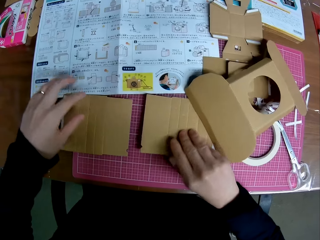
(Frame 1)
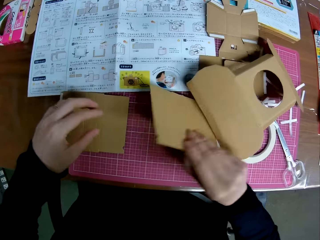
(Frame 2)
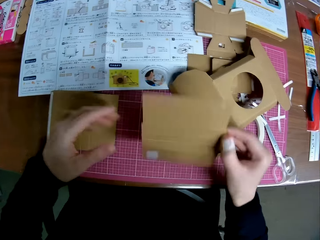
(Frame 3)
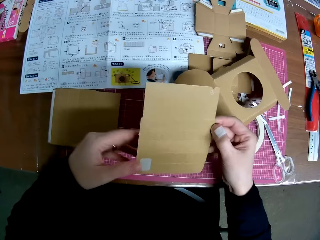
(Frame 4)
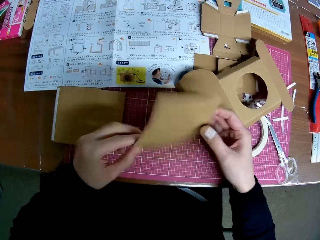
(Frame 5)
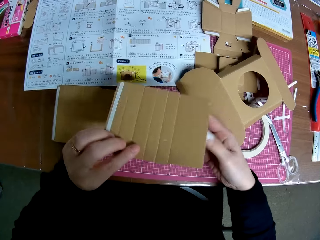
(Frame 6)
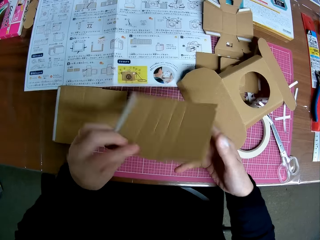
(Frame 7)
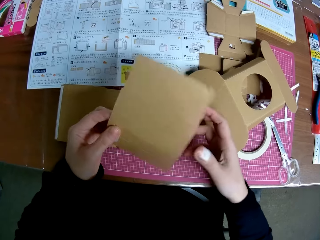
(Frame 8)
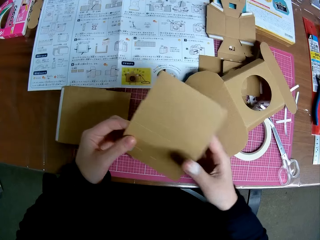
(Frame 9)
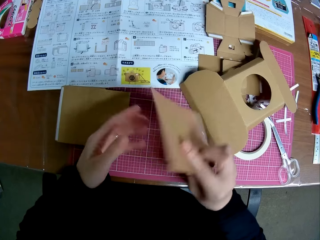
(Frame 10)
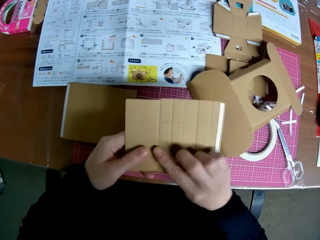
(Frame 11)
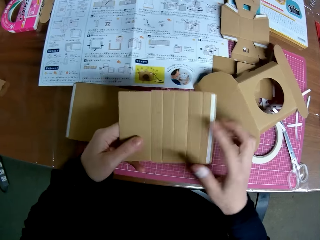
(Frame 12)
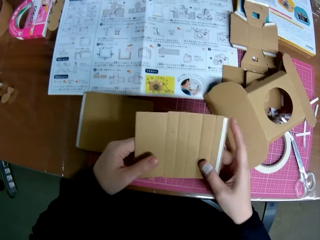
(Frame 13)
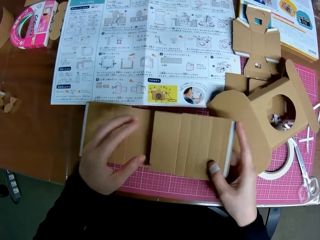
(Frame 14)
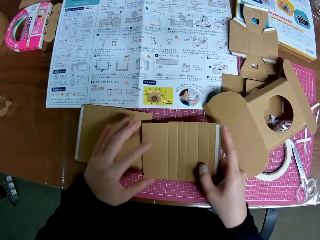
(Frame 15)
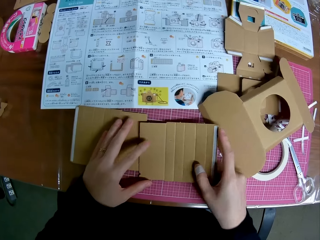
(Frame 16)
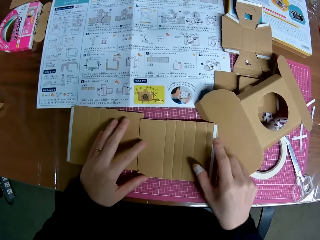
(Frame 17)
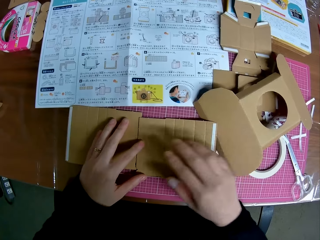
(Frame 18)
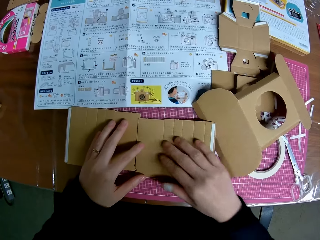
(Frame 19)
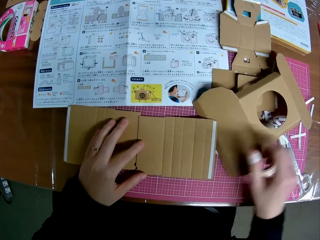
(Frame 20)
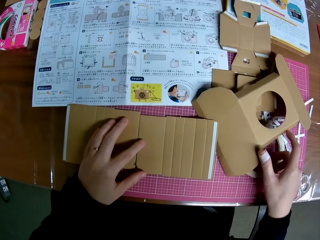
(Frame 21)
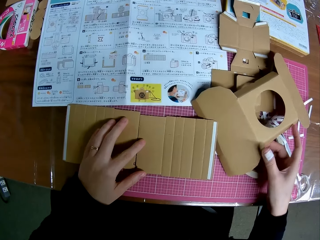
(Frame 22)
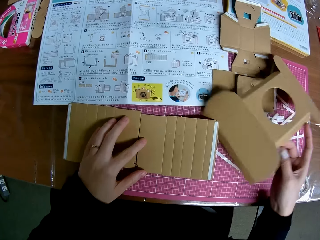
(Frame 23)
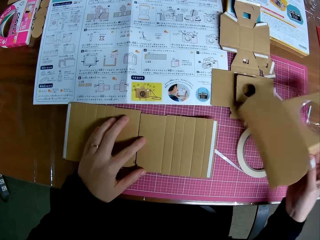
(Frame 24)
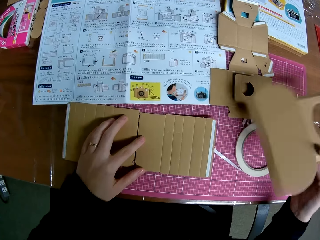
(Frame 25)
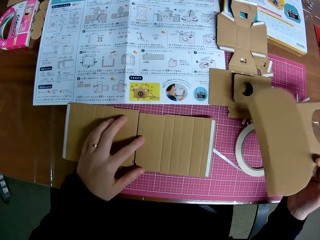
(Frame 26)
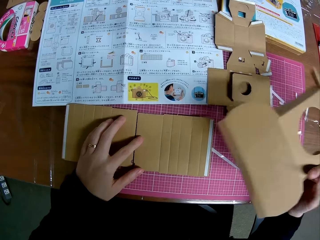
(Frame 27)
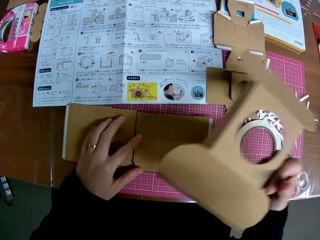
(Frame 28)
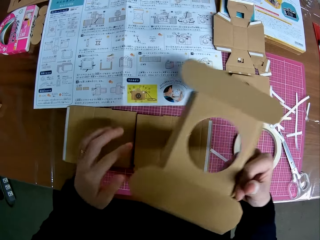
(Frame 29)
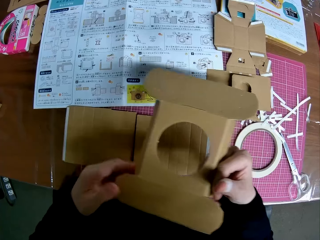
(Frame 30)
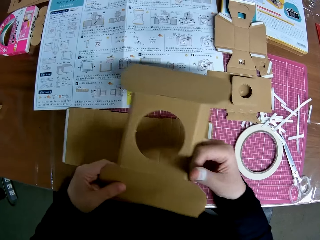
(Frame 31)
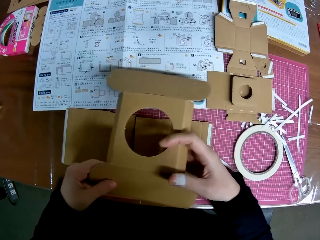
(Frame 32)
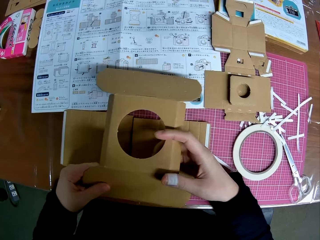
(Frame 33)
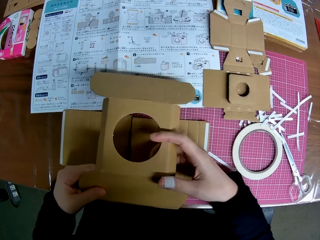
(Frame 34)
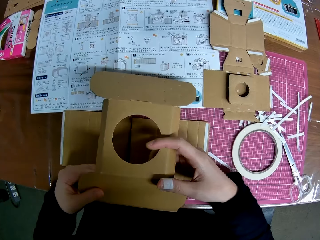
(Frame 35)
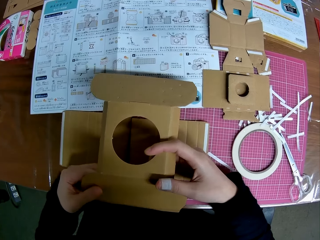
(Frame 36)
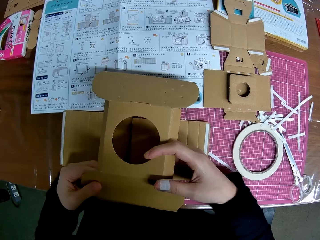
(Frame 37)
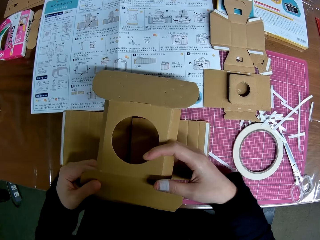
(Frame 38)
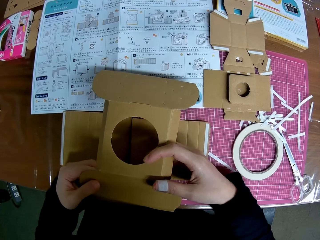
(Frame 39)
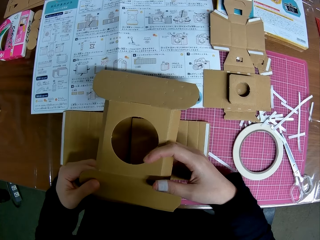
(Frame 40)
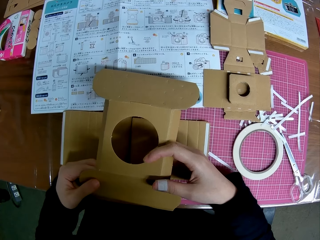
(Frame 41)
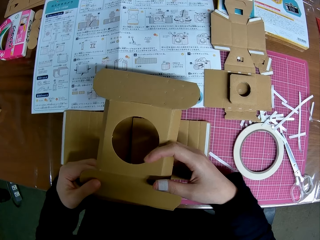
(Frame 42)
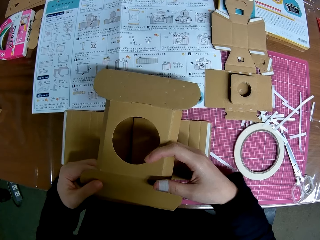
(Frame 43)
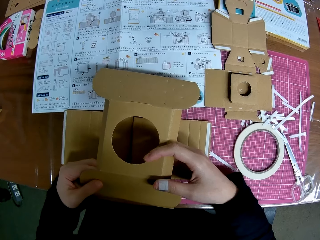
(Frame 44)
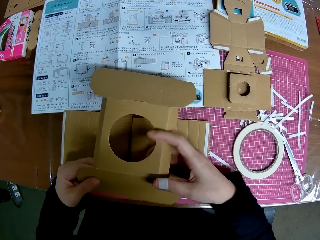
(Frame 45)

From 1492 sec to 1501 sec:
The camera wearer moves the cardboard. He drops the carton on the table. He picks up another carton on the table. He holds the cardboard with the other hand. He flips the carton. He drops the carton on the table. He removes a hand from the cardboard. He picks up another carton with his right hand. He removes a hand from the cardboard. He holds the cardboard with the other hand. He moves the cardboard.
